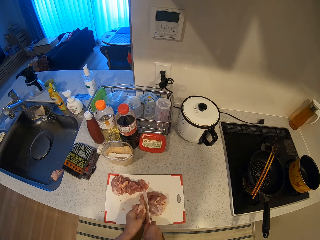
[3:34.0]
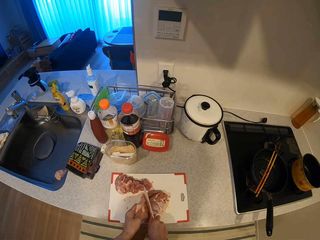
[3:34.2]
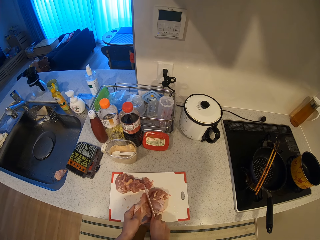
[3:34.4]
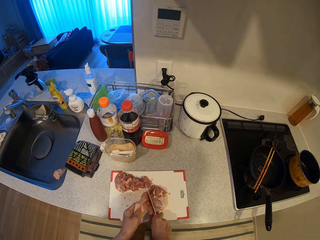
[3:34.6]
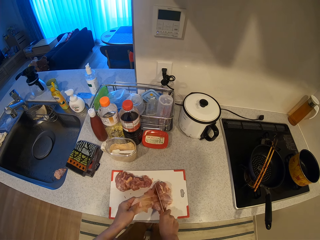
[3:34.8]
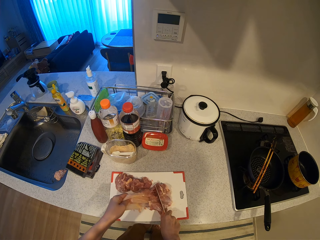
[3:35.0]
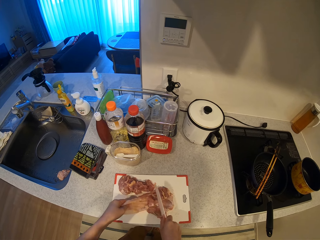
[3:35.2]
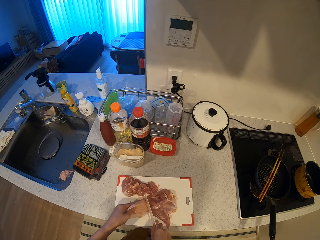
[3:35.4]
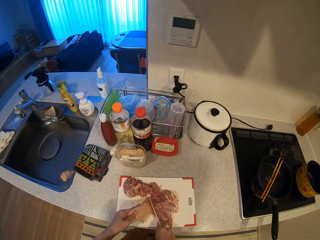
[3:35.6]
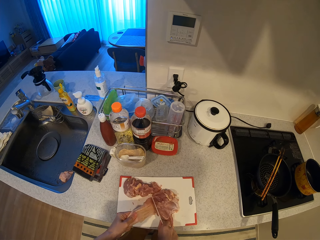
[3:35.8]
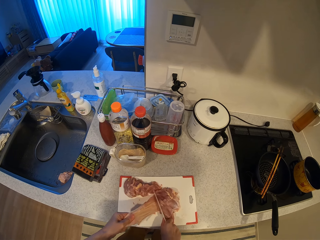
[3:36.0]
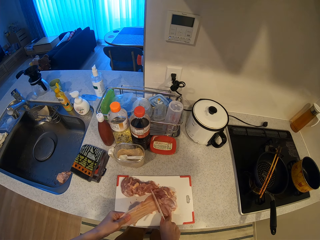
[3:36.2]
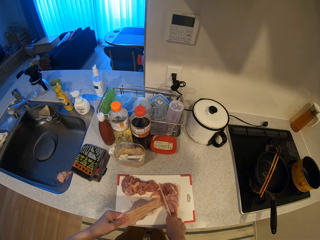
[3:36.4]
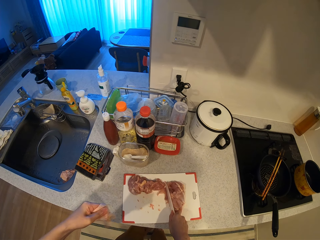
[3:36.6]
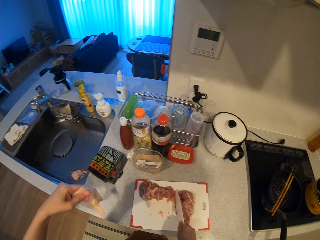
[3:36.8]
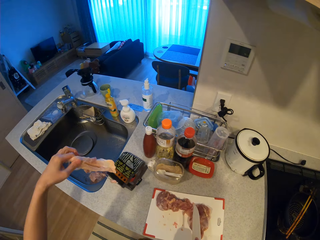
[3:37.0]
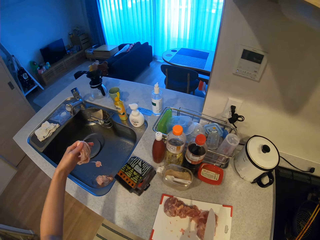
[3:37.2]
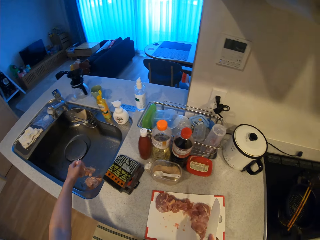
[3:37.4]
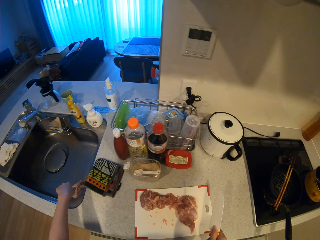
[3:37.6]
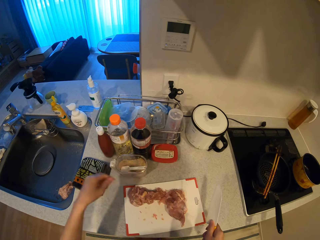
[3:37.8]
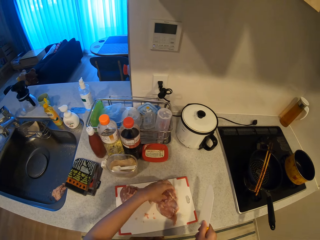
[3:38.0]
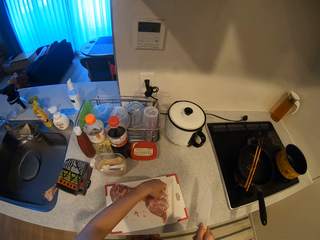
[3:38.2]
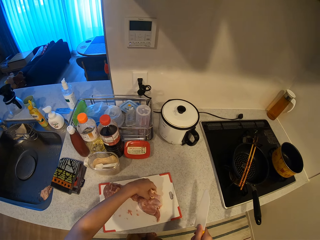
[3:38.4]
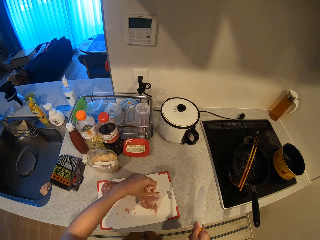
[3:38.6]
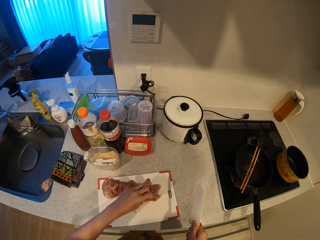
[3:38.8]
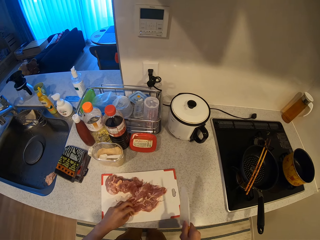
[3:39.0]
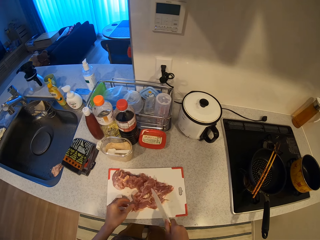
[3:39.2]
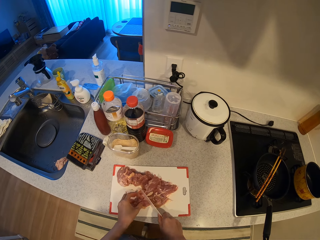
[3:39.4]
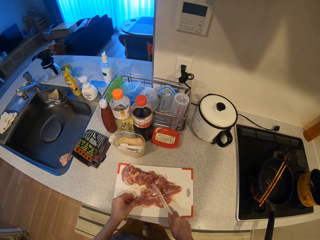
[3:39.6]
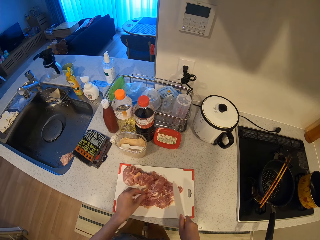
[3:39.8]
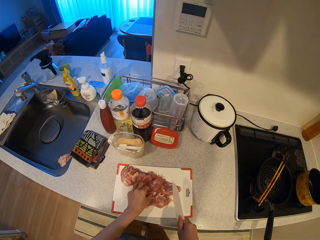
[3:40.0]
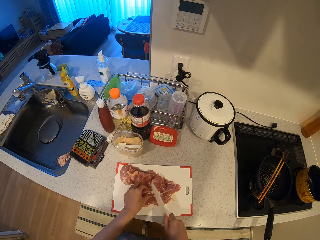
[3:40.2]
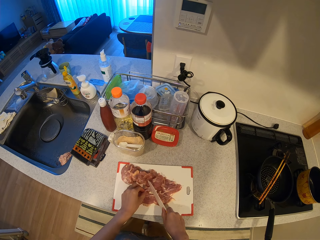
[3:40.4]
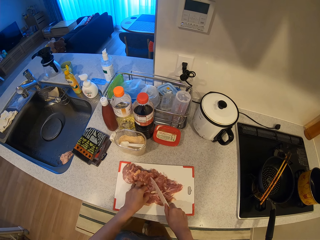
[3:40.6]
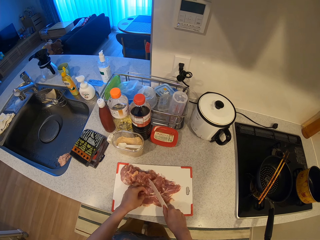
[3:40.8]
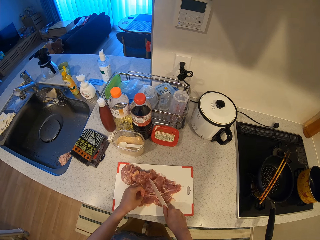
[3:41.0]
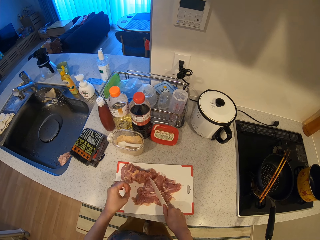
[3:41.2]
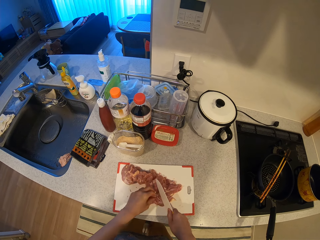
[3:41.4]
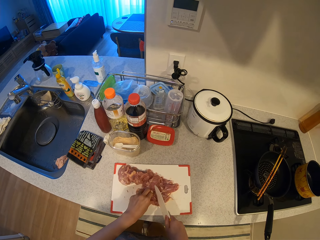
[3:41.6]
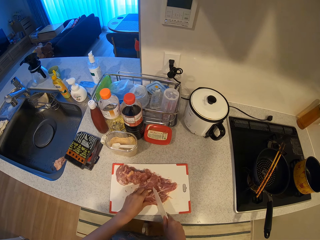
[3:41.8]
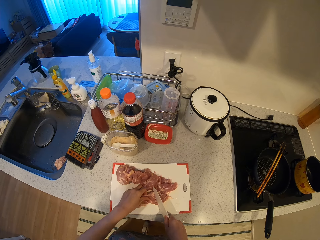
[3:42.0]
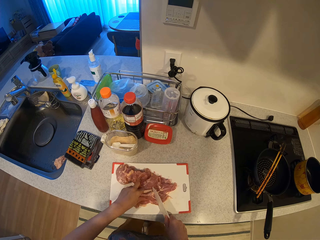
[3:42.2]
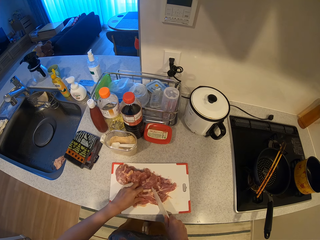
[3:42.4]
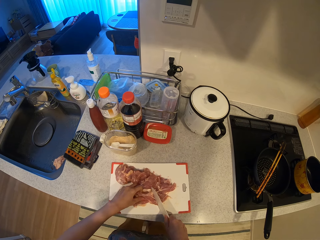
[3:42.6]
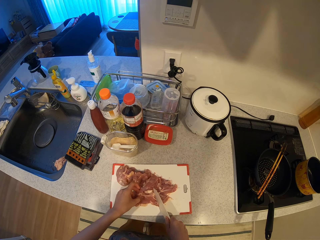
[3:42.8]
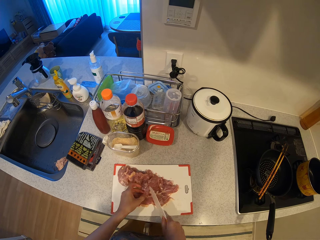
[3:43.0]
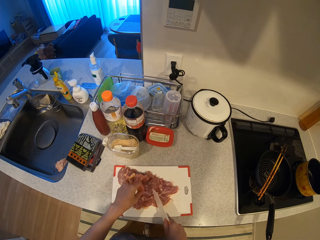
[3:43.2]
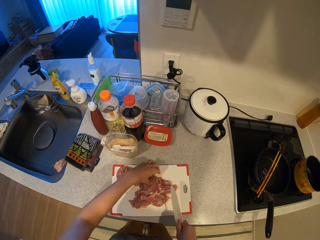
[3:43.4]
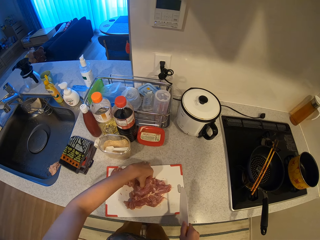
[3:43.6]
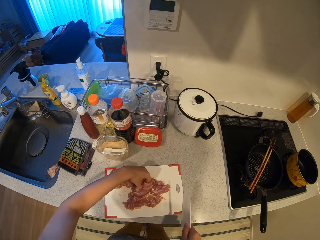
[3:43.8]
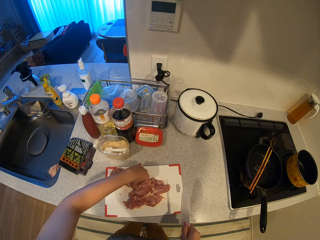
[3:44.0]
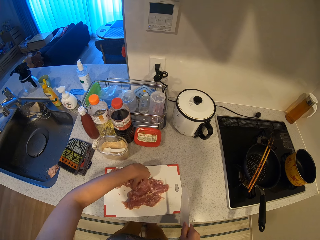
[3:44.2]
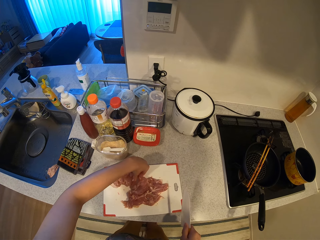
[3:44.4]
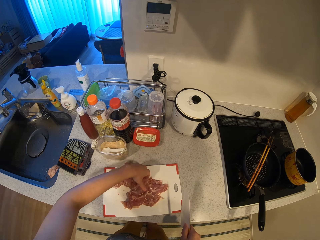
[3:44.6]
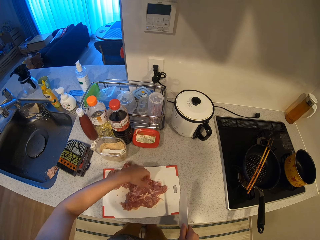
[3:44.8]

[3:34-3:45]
The camera wearer tears out a layer from the meat with her hand. She drops the layer of the meat into the kitchen sink. She sets the meat on the chopping board and turns the meat.

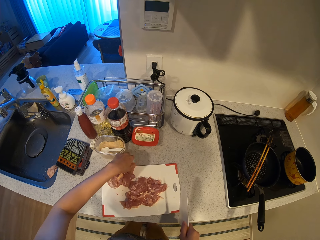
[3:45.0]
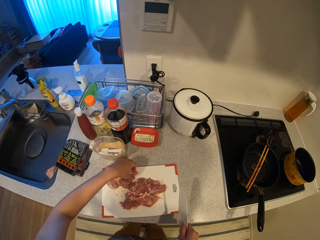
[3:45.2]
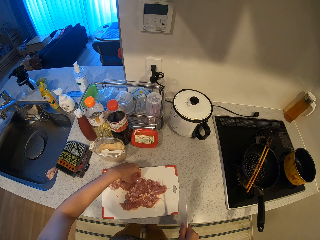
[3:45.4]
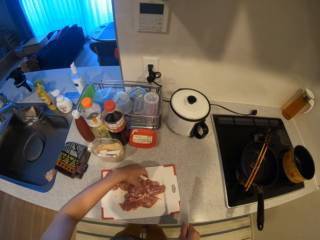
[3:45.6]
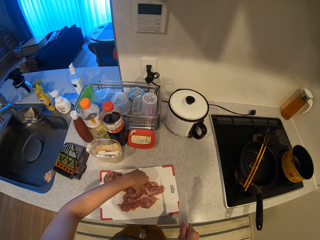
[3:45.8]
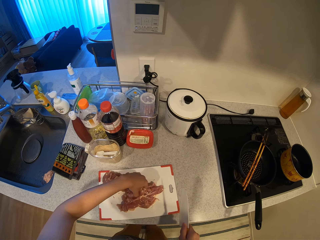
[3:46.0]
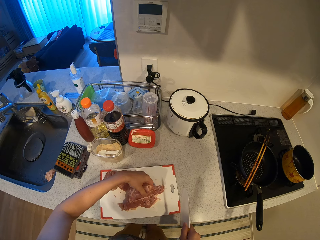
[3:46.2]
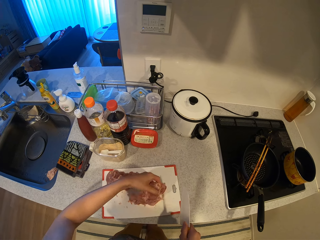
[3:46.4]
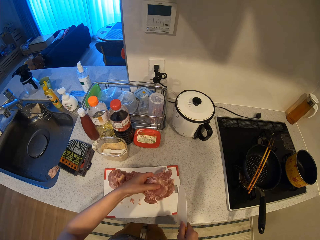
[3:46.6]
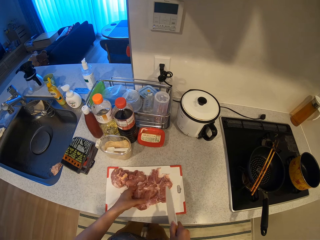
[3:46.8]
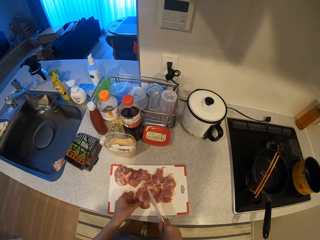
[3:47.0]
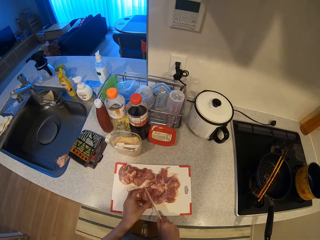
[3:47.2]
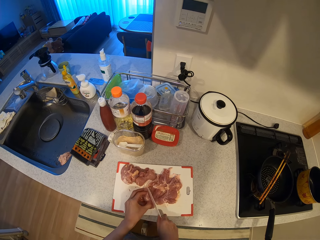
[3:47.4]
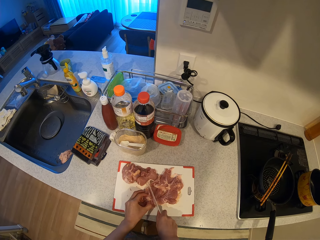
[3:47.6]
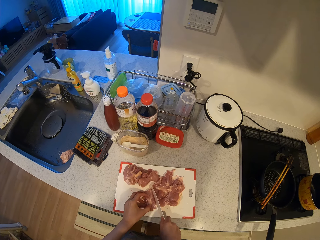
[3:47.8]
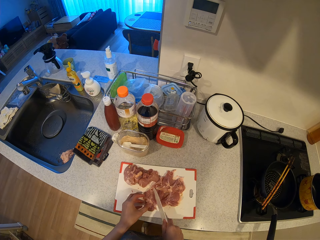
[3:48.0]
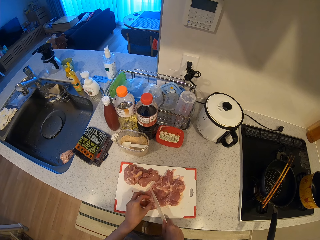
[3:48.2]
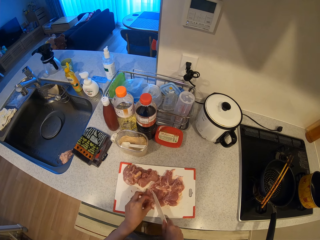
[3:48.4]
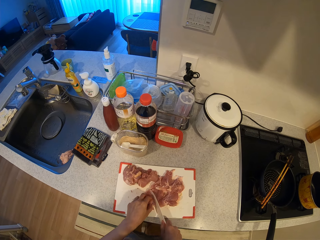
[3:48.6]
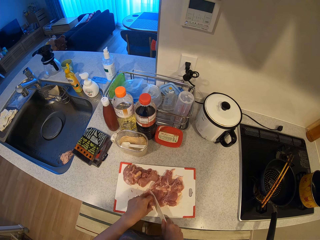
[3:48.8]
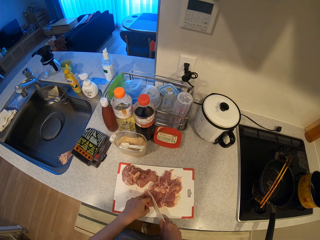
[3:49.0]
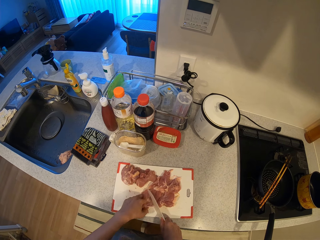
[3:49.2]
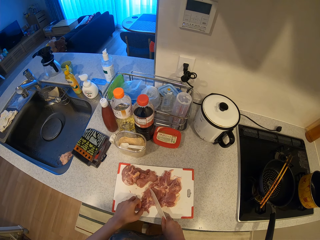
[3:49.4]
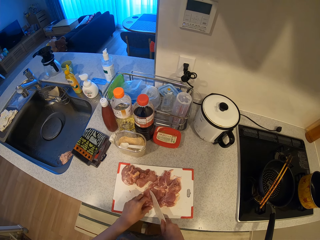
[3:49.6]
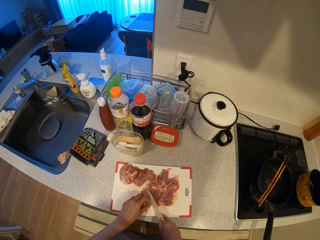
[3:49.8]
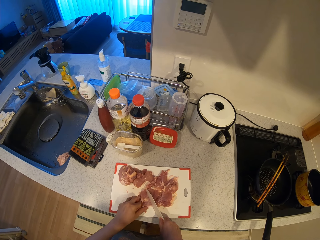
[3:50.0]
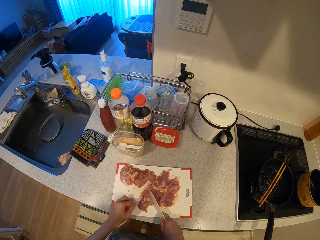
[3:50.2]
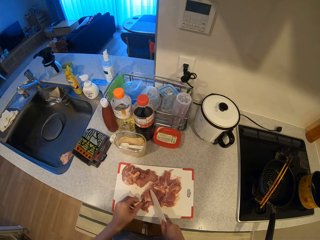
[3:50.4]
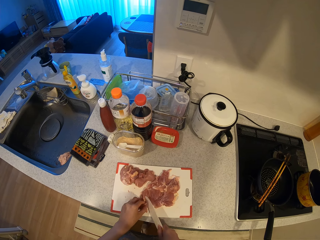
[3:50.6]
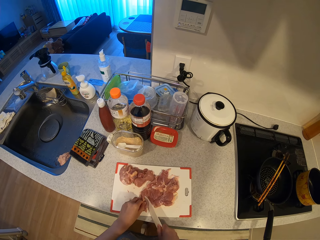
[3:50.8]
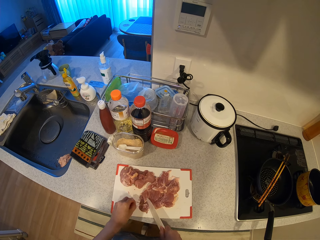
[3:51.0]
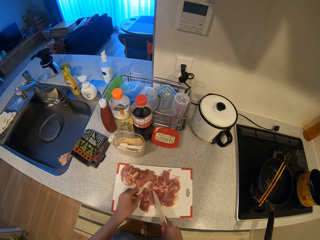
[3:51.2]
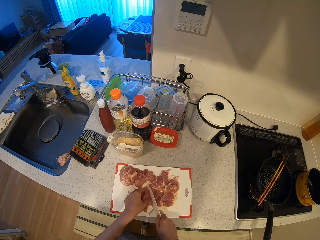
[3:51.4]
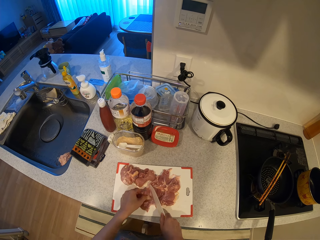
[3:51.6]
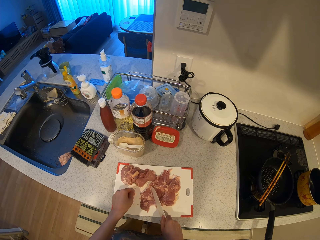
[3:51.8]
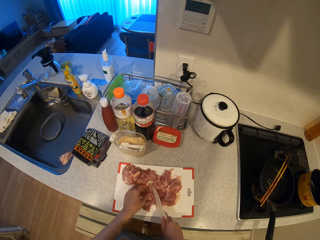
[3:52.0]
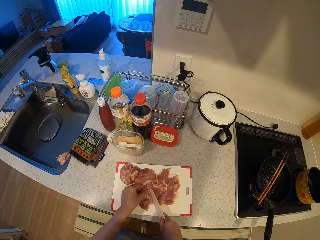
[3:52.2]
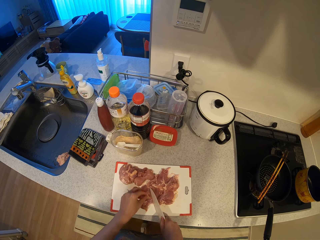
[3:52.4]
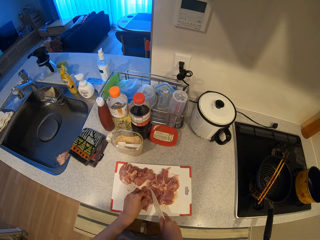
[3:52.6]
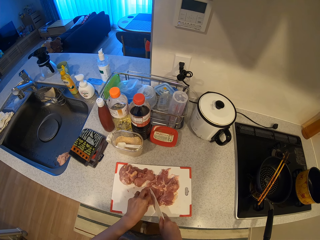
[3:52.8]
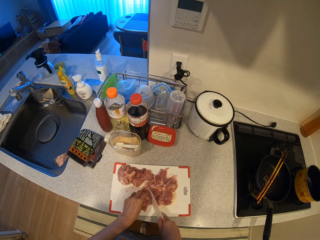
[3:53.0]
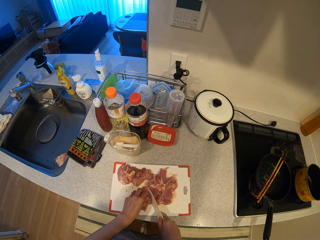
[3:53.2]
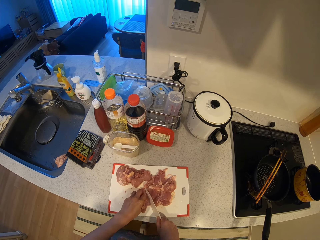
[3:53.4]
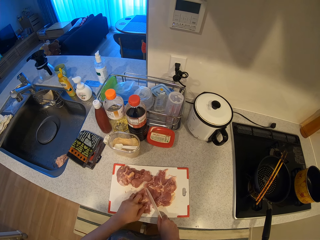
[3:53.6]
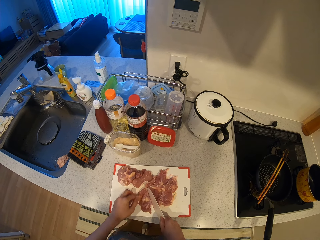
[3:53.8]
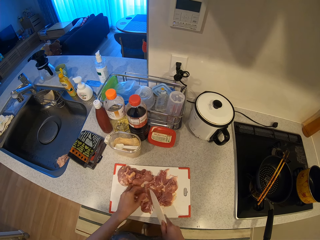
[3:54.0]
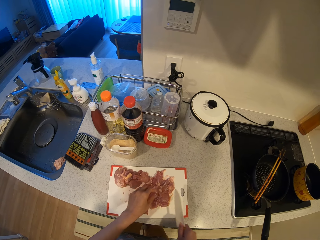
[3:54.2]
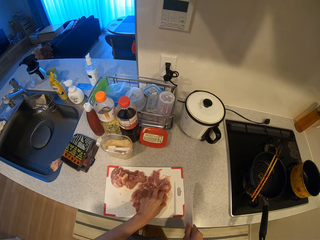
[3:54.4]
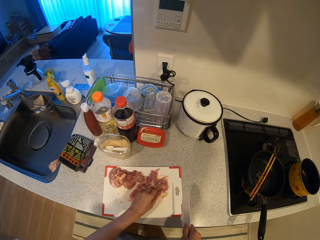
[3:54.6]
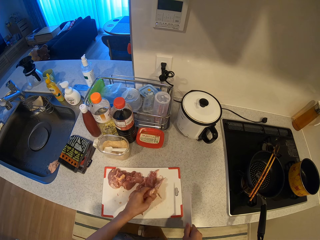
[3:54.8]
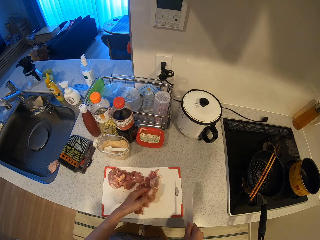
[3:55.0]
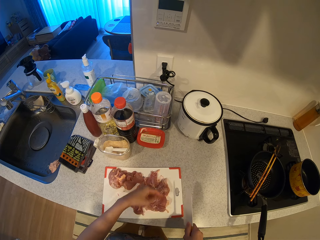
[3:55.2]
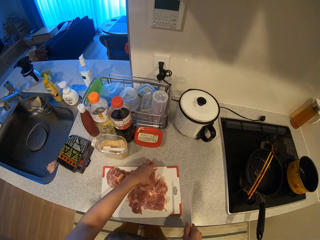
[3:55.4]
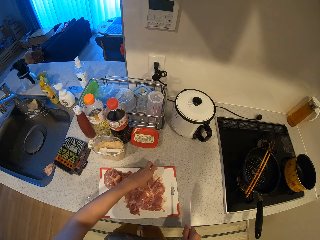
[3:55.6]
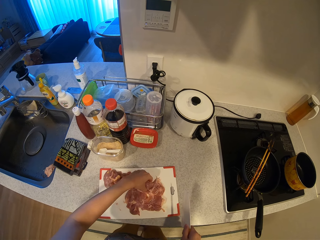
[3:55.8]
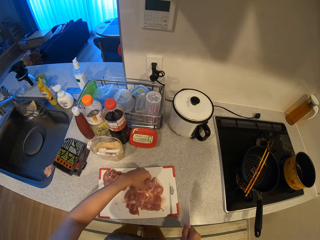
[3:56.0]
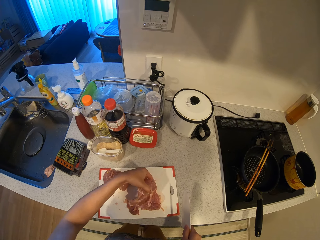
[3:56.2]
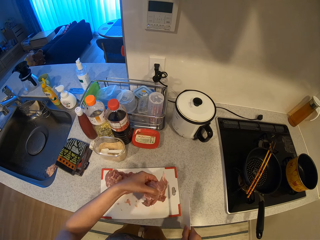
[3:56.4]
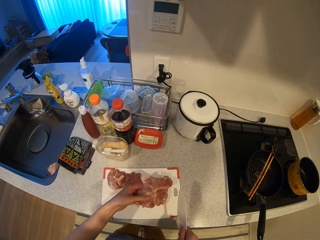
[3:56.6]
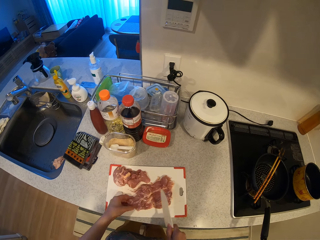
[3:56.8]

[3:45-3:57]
The camera wearer turns the meat. They cut the meat.
